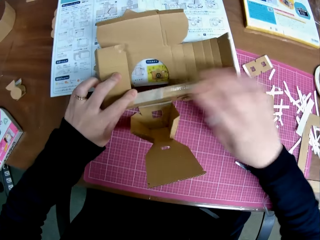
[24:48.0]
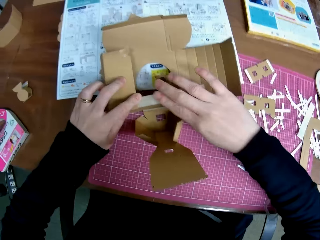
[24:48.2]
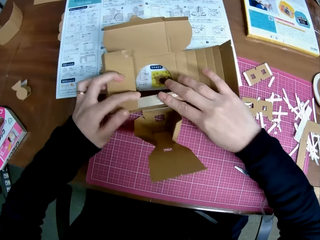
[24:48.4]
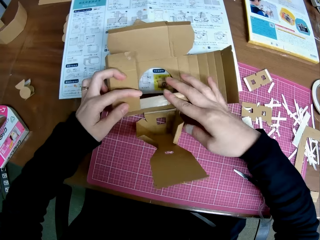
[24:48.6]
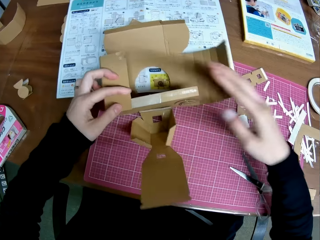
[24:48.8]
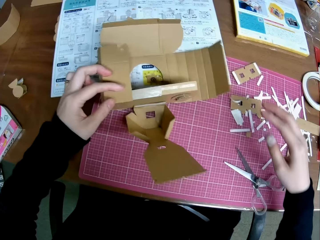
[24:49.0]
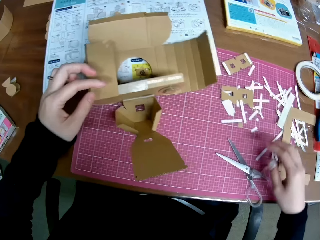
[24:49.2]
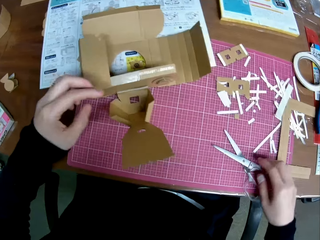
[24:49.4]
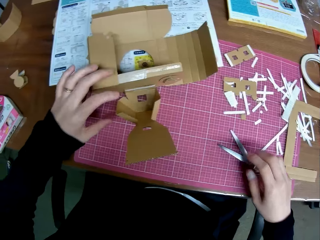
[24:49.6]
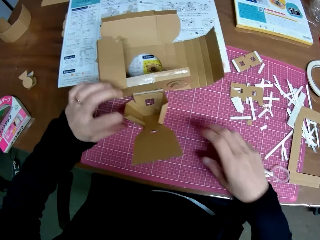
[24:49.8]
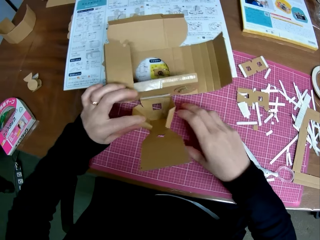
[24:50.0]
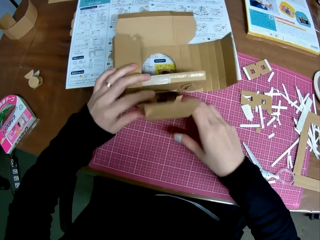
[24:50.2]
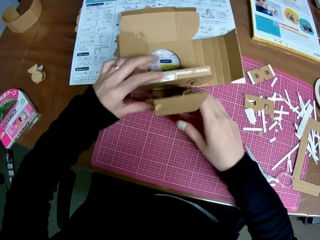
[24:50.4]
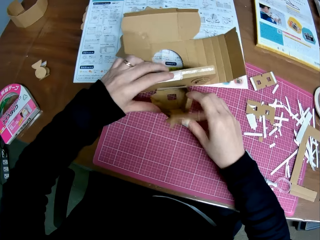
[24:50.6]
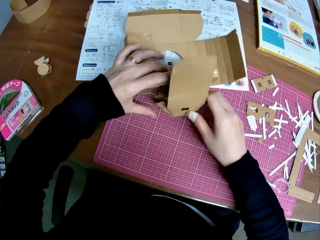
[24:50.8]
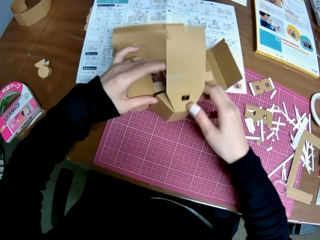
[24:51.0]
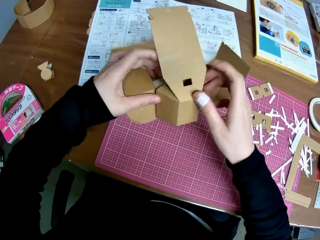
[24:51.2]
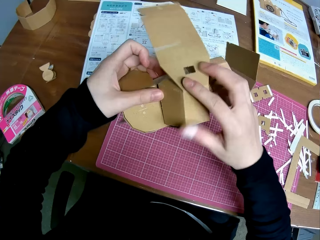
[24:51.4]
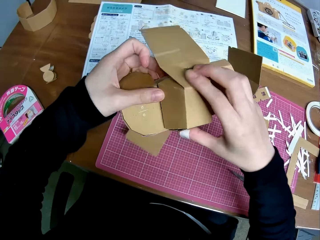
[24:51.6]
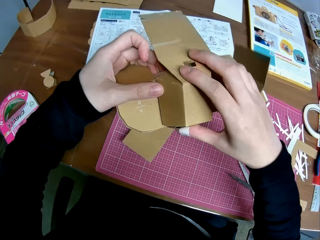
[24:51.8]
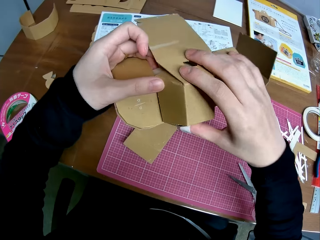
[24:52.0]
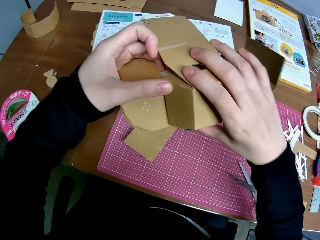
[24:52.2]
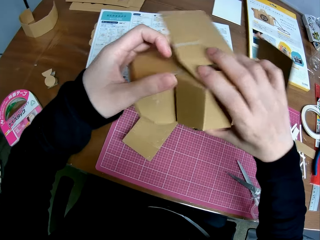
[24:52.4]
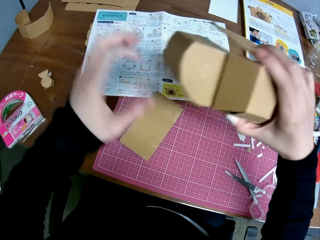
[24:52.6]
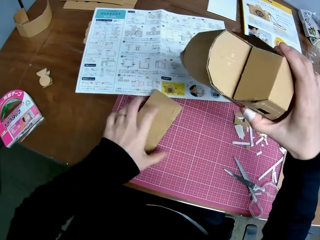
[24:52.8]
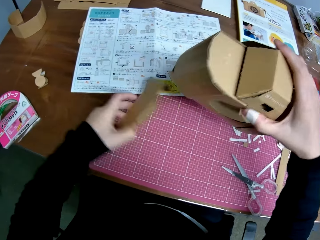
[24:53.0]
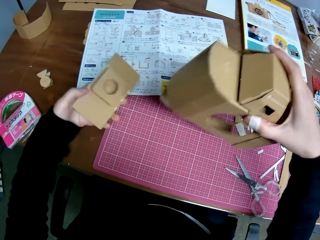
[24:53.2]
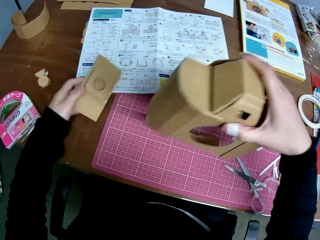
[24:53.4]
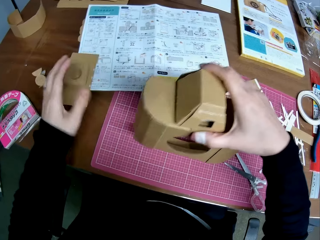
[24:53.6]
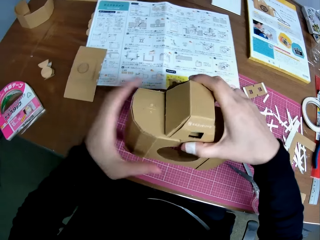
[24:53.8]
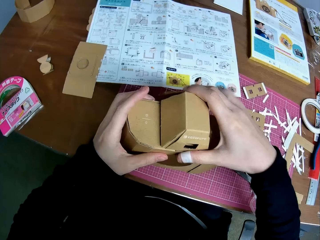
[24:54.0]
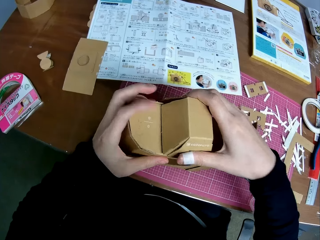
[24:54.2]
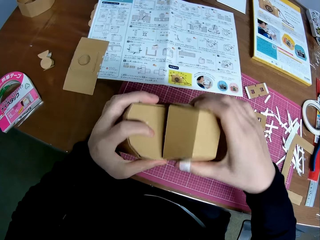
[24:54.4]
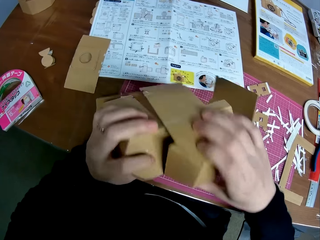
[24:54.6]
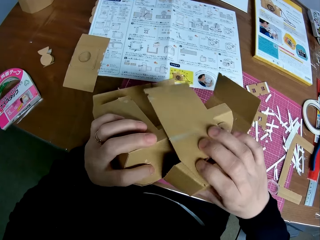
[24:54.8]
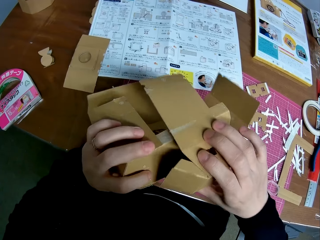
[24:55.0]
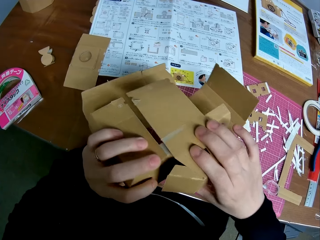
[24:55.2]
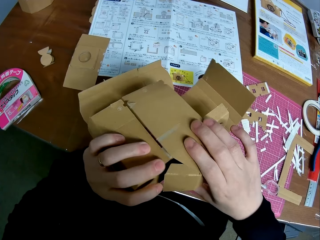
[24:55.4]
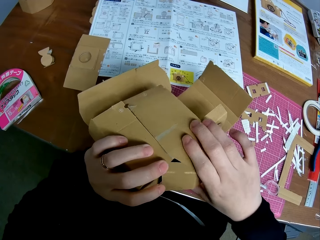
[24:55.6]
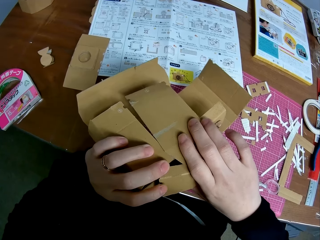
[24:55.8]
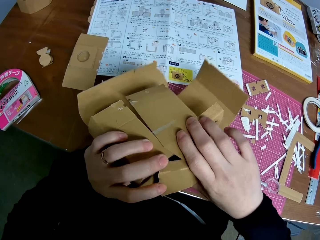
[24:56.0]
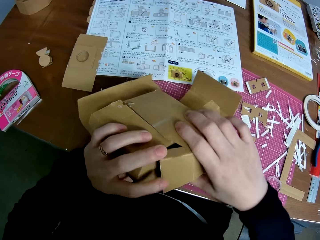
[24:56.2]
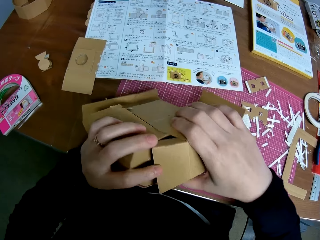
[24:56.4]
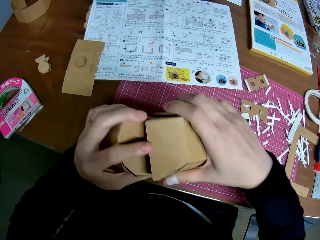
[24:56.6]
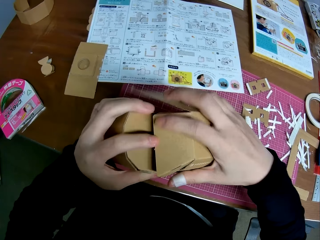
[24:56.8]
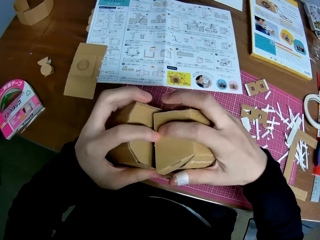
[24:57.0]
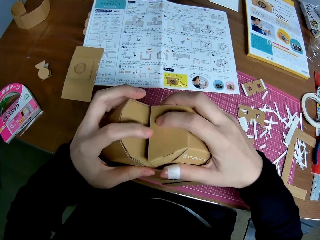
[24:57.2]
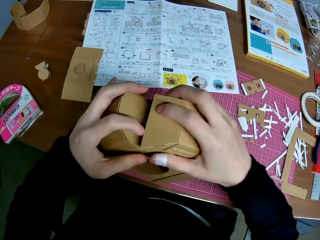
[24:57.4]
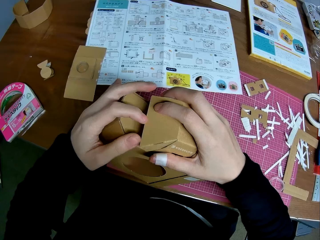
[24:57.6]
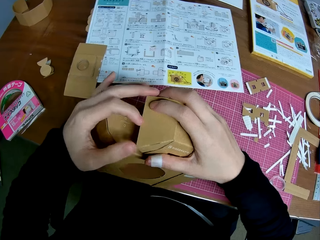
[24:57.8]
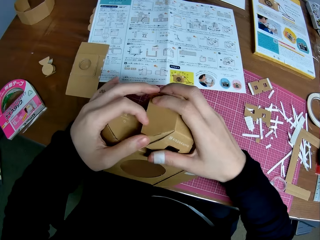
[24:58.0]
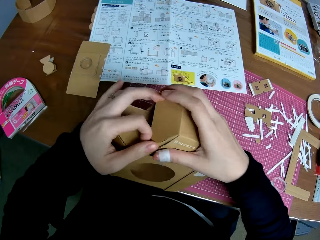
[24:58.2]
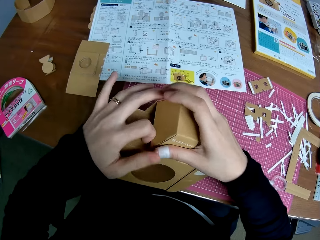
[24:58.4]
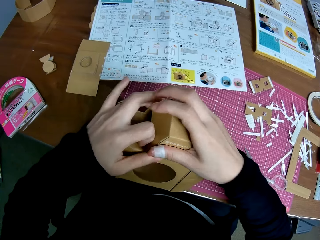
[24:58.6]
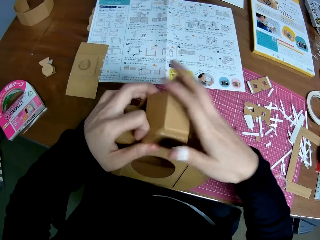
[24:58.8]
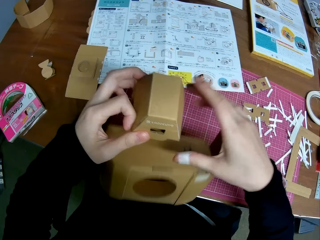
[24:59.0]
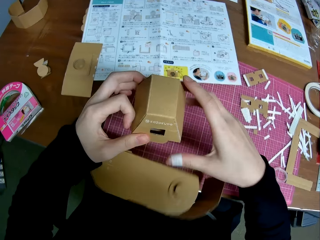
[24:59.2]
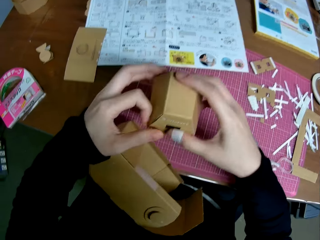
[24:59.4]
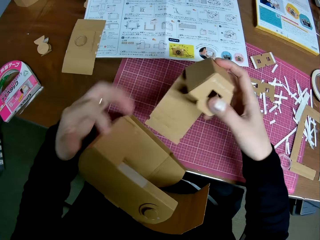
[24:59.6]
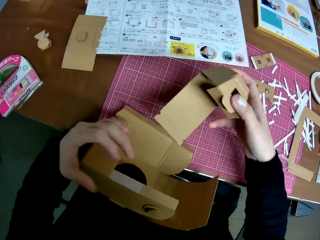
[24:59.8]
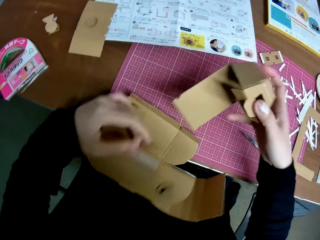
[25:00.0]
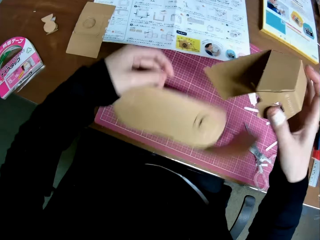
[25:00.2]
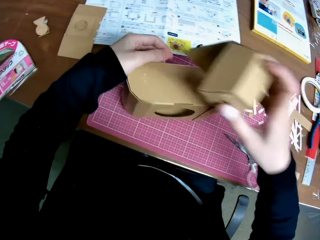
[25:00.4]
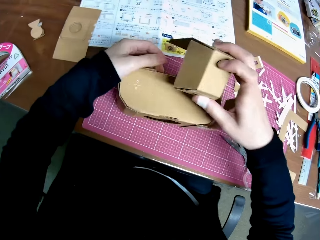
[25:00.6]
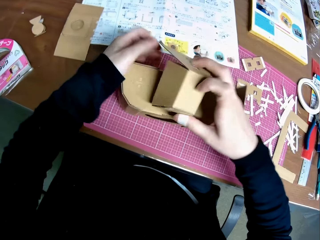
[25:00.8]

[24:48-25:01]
The camera wearer looks at the cardboard camera model. He joins the cardboard camera model. He lifts the cardboard camera model. He drops a cardboard paper. He lifts the cardboard camera model. He picks up the cardboard paper. He drops the cardboard paper on the table with his left hand. He holds the cardboard camera model, checks the cardboard camera model and joins the cardboard camera model. He drops the cardboard camera model. He picks up the cardboard camera model. He drops the carton on the table.
